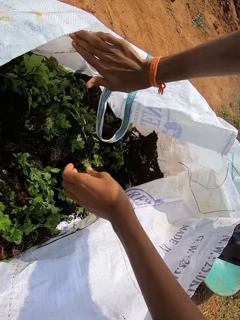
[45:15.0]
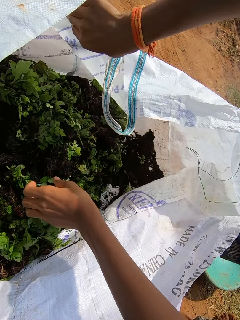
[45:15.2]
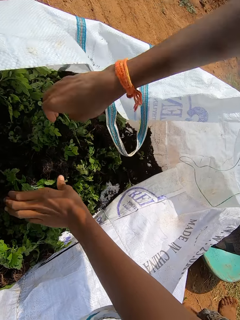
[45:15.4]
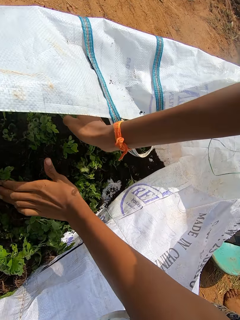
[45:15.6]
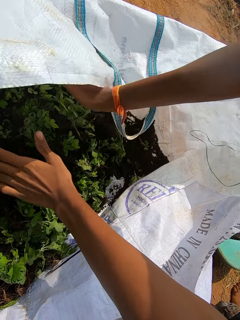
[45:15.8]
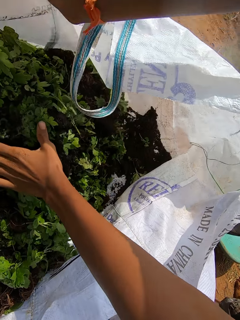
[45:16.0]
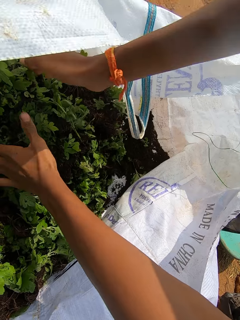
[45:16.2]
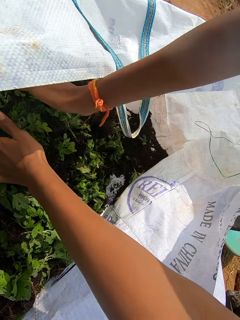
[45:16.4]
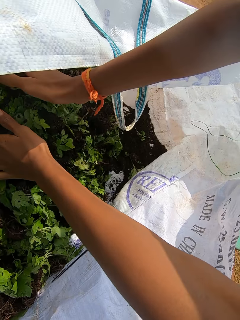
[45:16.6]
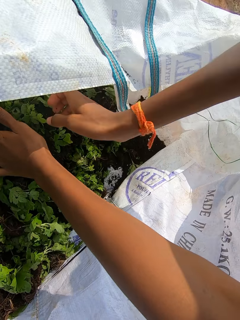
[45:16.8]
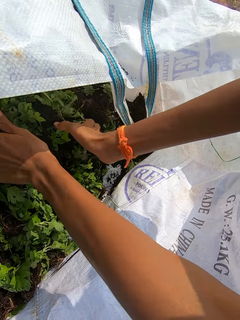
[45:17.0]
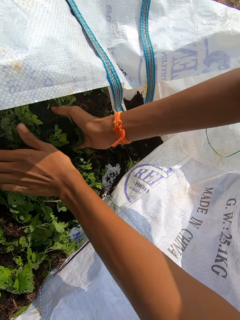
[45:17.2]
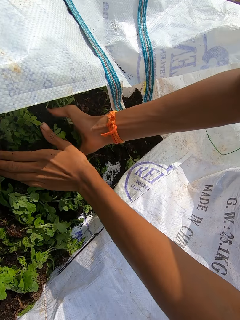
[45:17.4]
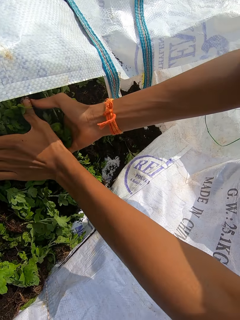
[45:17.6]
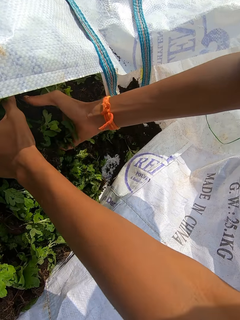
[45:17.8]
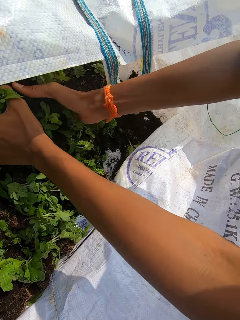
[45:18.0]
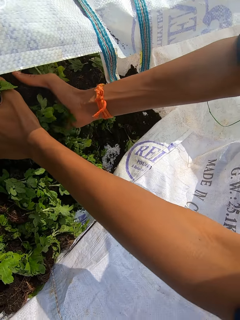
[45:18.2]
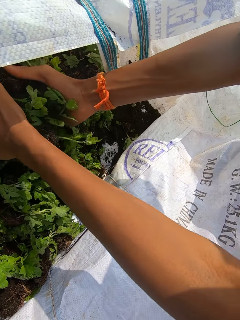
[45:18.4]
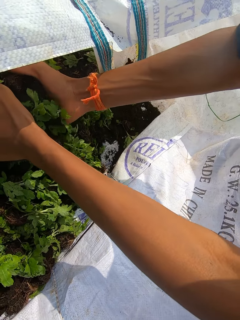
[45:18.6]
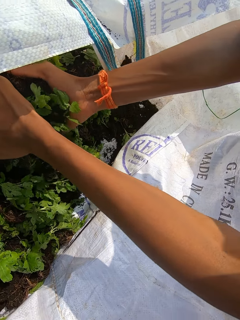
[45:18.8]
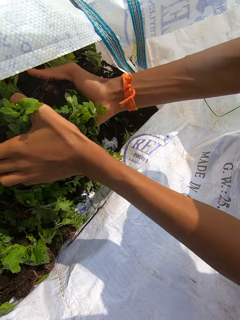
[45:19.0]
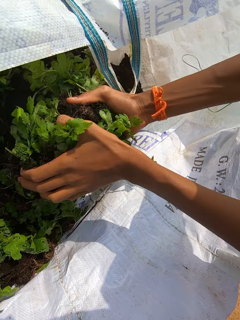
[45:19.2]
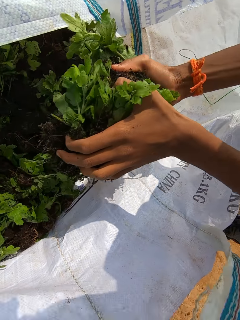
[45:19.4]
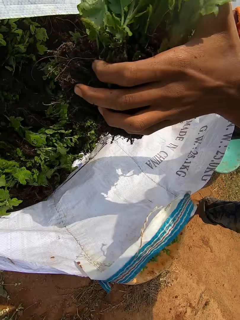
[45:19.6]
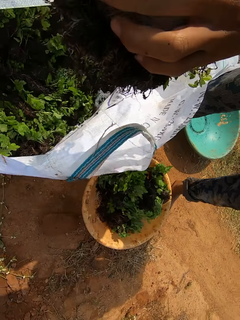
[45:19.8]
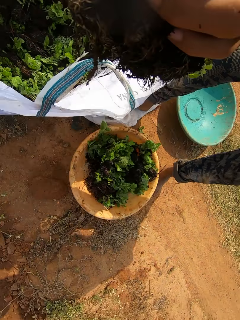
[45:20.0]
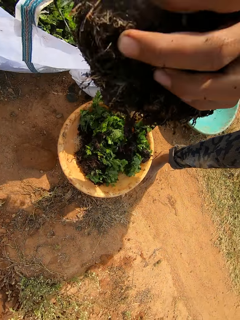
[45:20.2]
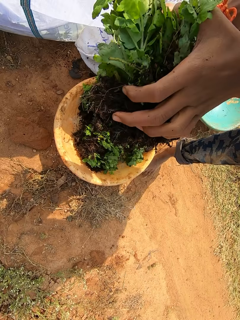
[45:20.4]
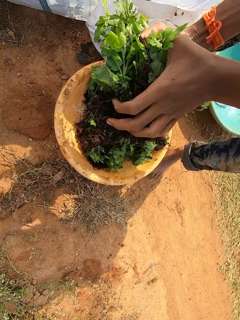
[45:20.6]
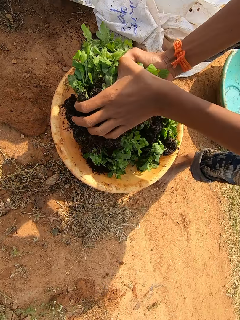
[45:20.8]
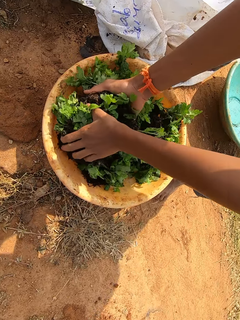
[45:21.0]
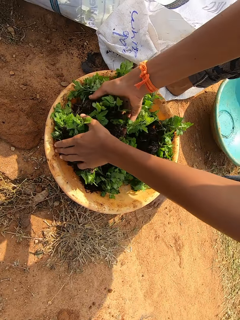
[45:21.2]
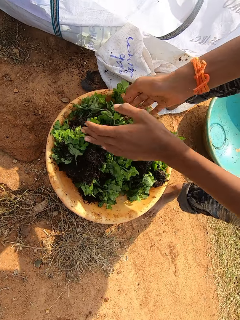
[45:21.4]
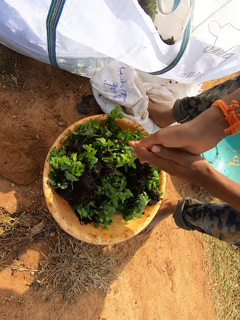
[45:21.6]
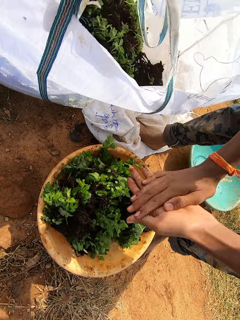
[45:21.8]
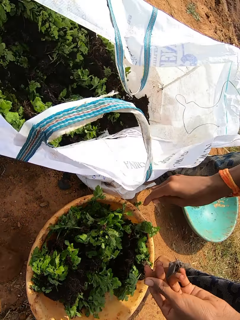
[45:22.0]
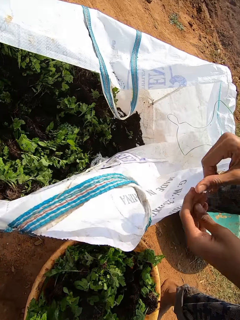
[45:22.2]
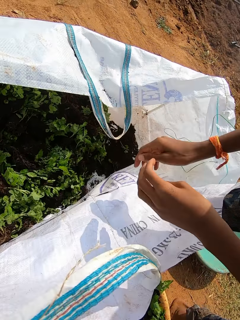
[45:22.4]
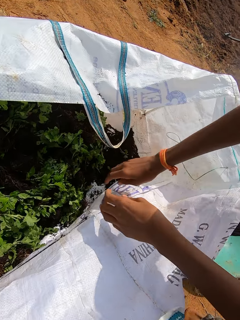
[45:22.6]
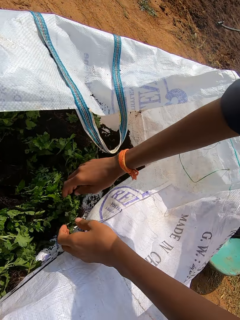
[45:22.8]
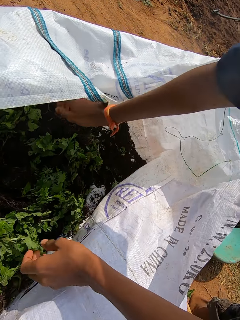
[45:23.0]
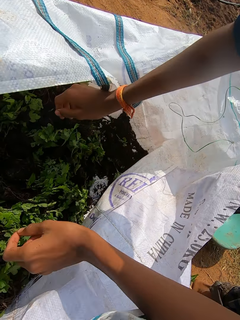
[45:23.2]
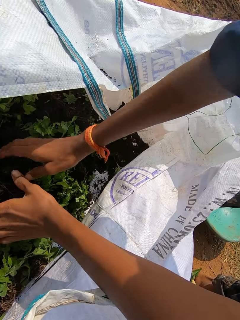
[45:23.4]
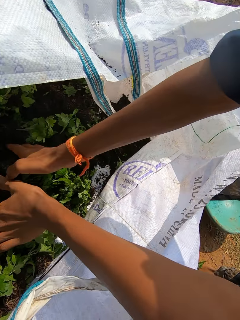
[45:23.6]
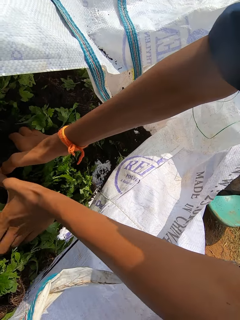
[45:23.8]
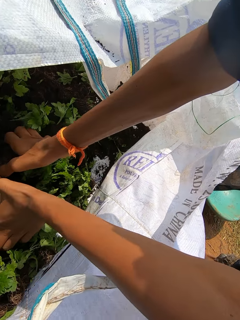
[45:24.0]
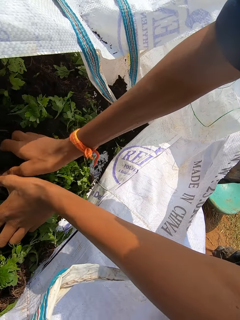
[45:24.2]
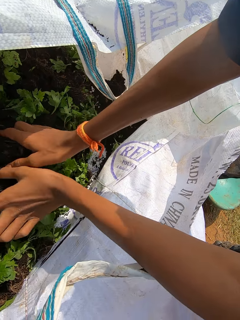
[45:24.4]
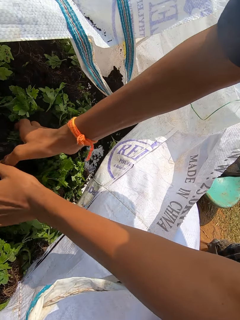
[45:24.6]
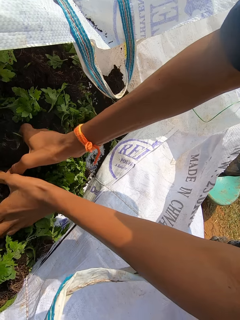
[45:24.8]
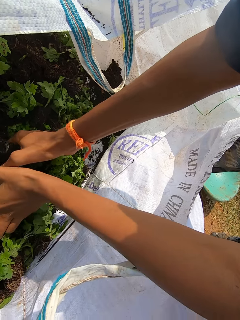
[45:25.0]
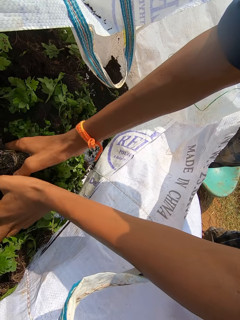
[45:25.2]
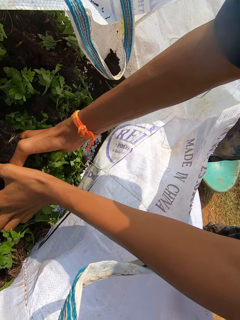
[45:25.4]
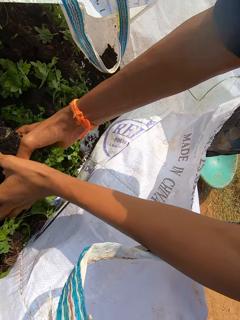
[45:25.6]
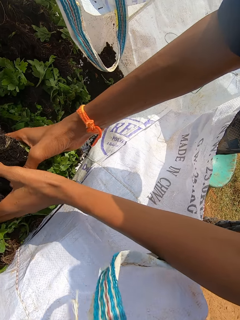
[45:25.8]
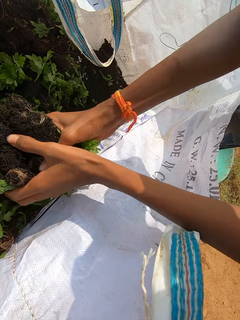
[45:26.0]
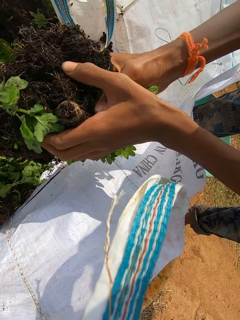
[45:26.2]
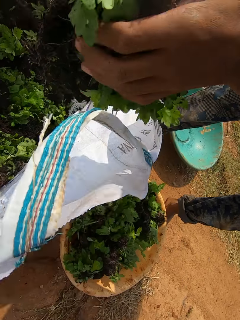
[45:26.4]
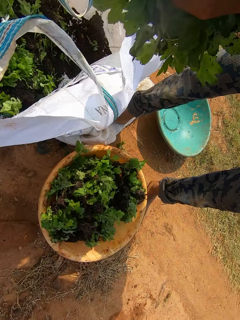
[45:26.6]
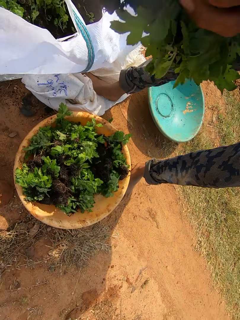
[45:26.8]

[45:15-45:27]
The camera wearer packs lettuce seedlings from the bag with his hands. He drops the lettuce seedlings in the bowl on the ground with his hands. He shakes sand off his hands and rubs his hands. He inserts his hands into the bag on the ground. He packs lettuce seedlings from the bag with his hands.

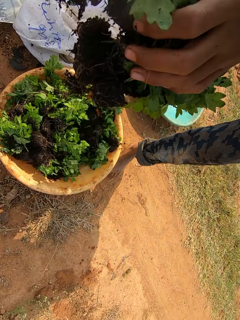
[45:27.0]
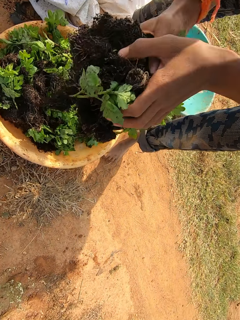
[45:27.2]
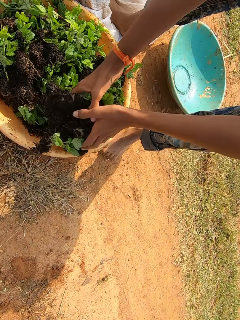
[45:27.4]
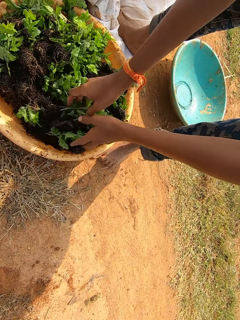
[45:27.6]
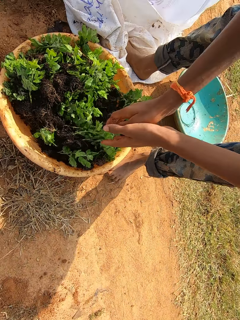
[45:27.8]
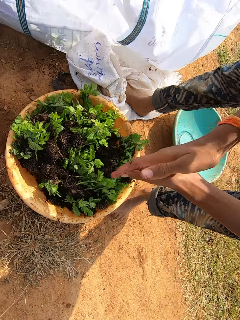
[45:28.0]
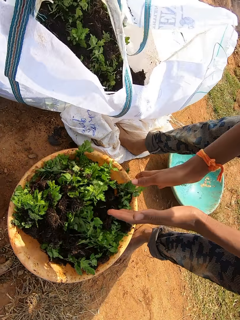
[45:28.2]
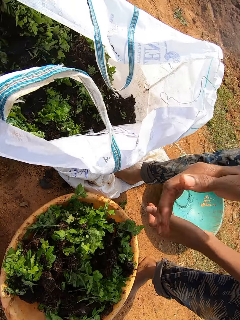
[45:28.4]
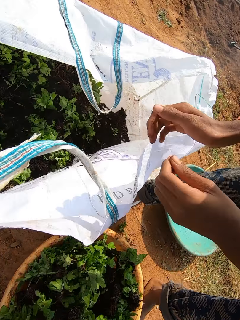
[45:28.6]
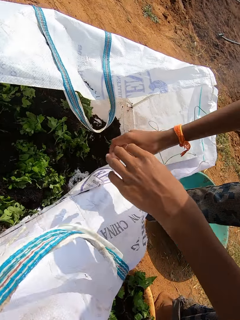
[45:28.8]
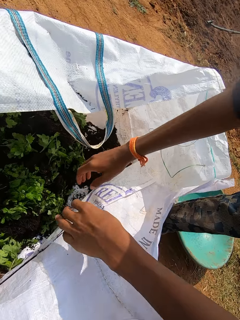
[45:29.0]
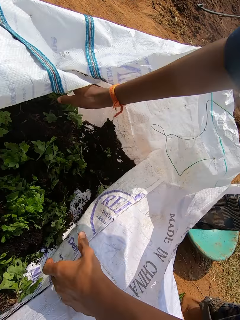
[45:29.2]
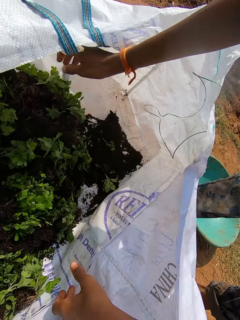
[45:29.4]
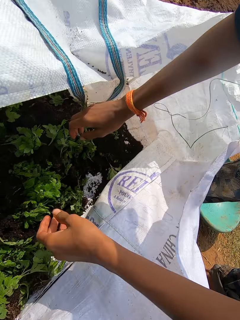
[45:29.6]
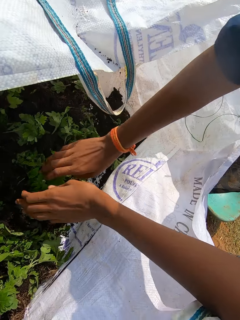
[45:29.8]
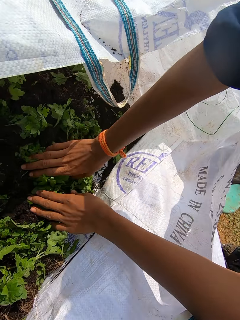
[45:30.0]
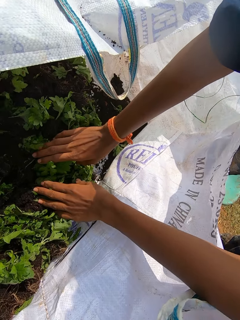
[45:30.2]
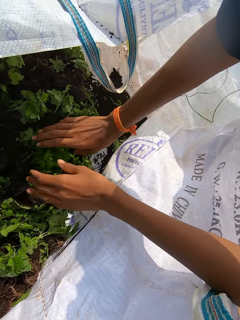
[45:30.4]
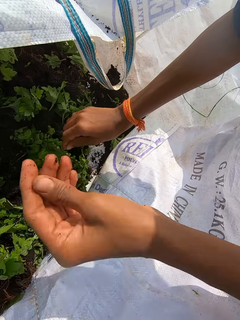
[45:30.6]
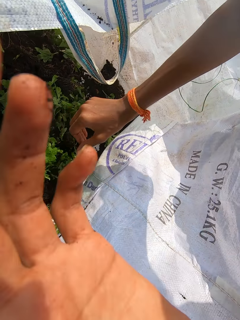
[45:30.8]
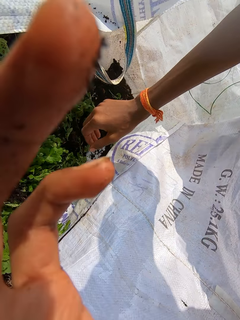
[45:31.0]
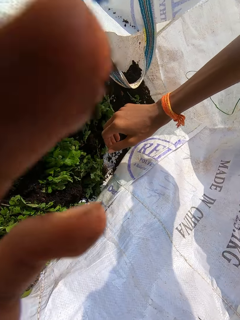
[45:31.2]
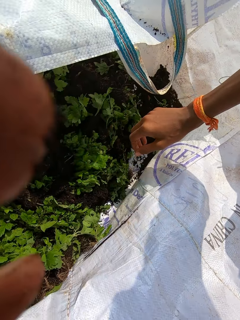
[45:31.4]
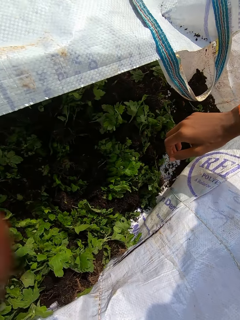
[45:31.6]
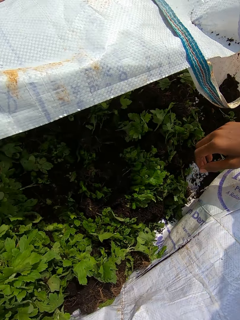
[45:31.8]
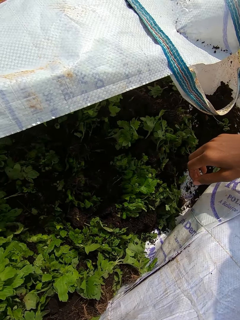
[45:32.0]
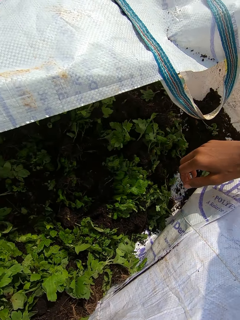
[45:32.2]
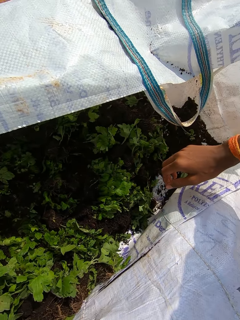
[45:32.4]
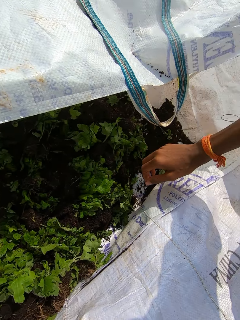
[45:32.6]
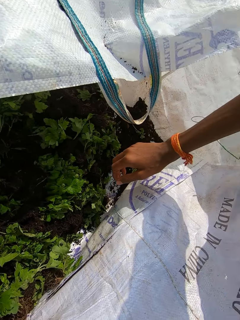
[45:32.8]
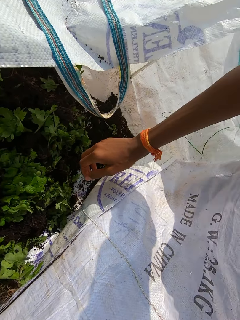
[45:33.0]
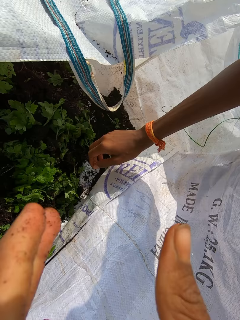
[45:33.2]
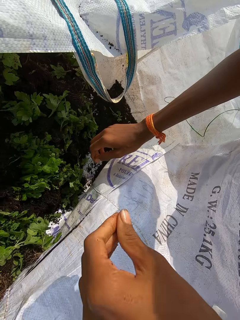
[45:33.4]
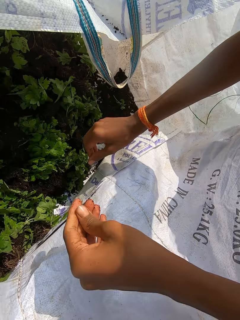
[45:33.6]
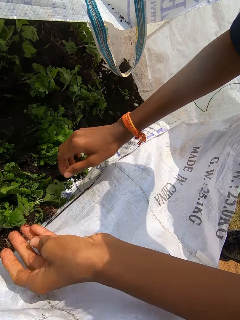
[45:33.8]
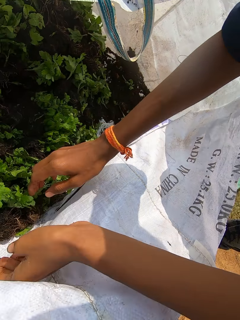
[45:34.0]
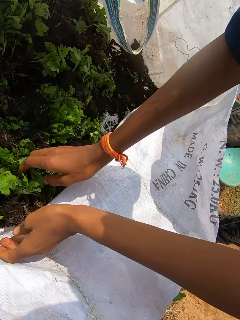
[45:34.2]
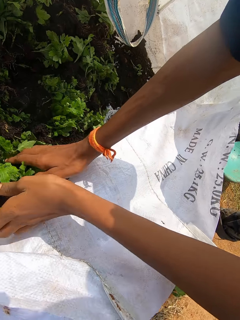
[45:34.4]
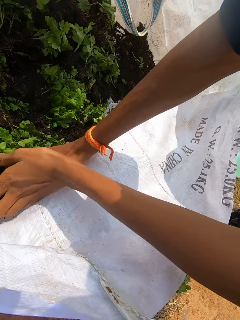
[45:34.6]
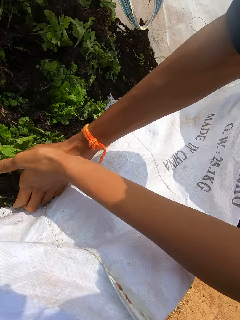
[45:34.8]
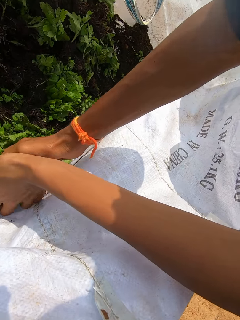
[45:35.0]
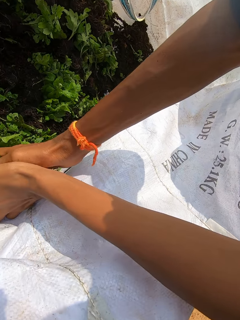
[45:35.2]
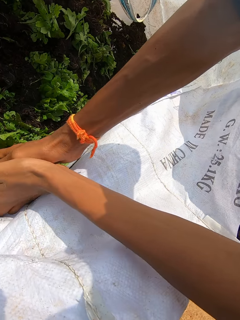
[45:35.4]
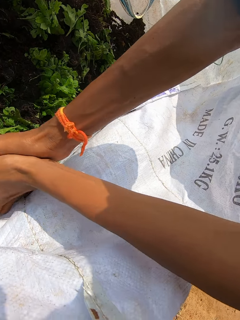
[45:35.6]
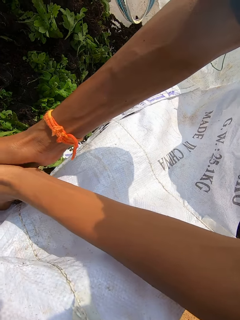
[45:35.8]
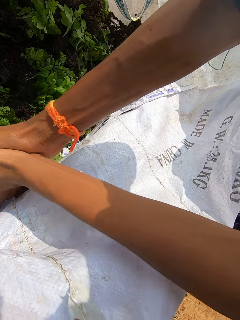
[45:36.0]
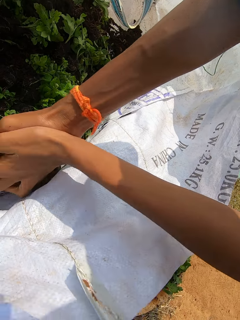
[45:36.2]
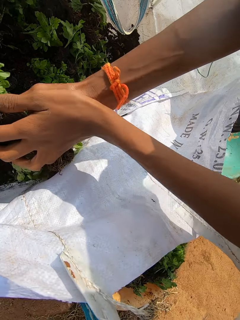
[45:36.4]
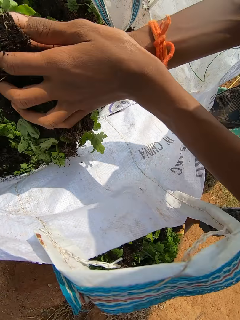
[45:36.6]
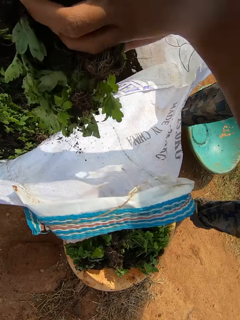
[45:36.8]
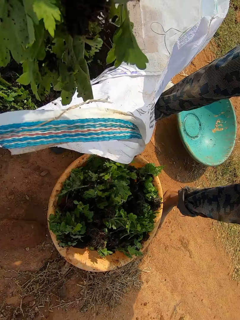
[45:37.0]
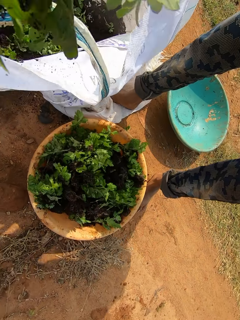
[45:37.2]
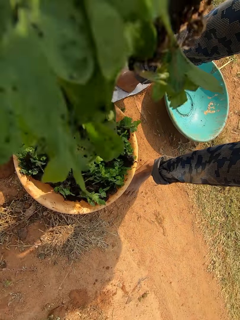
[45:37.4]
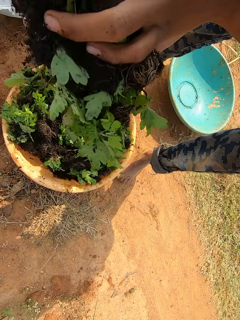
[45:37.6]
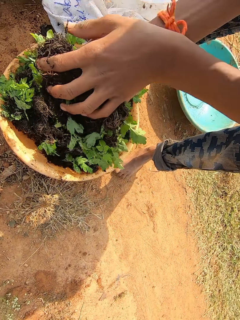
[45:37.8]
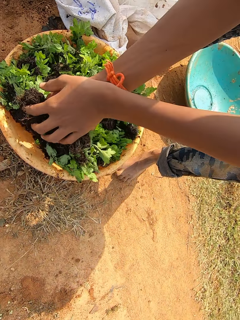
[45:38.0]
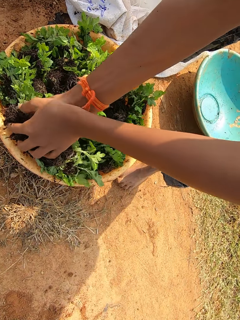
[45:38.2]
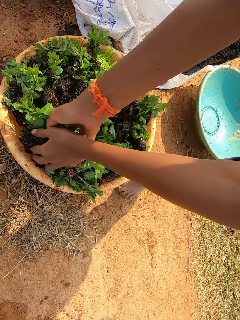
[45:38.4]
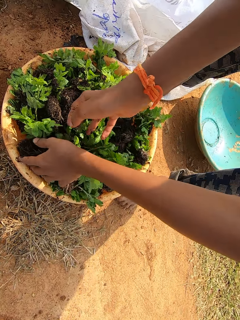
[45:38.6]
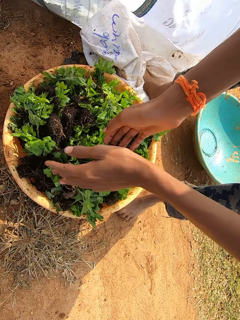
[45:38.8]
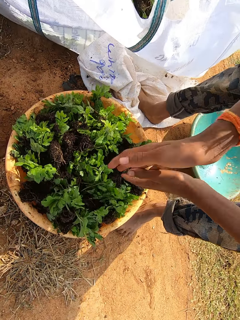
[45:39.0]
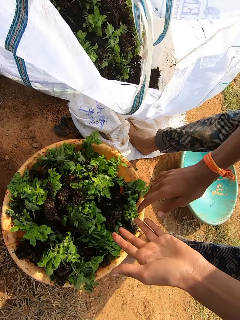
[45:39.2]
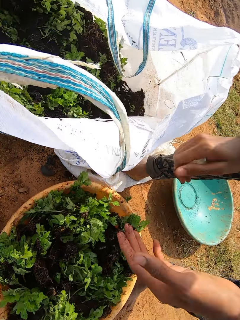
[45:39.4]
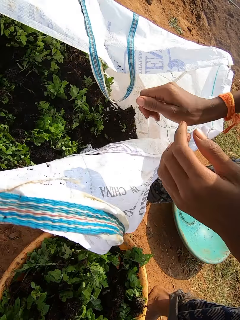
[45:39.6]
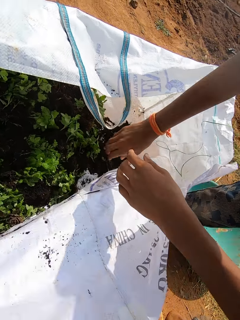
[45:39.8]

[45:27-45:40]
The camera wearer drops the lettuce seedlings or kales in the bowl on the ground with his hands. He shakes sand off his hands and rubs his hands. He inserts his hands into the bag on the ground. He adjusts the bag on the ground with his hands. He touches the lettuce seedlings in the bag with his hands. He picks kales from the bag. He touches the camera with his left hand. He fixes the camera. He packs lettuce seedlings from the bag with his hands. He drops the lettuce seedlings in the bowl on the ground with his hands. He shakes sand off his hands and rubs his hands.
